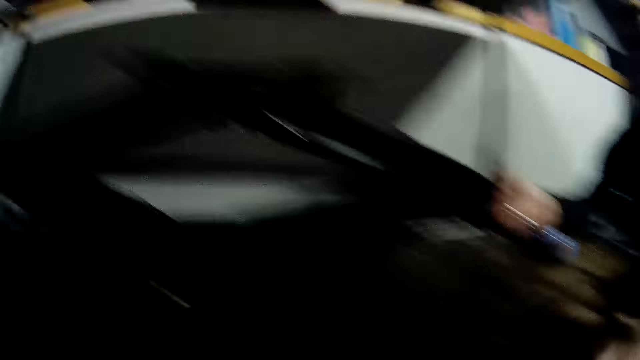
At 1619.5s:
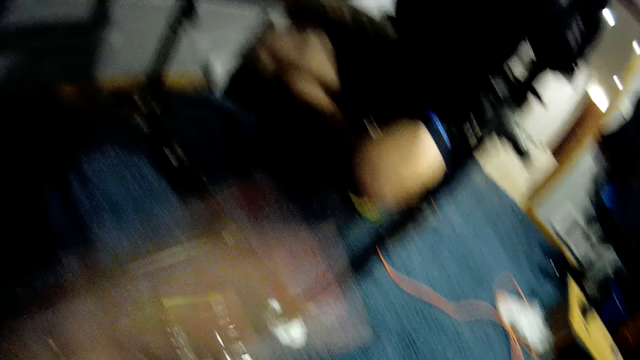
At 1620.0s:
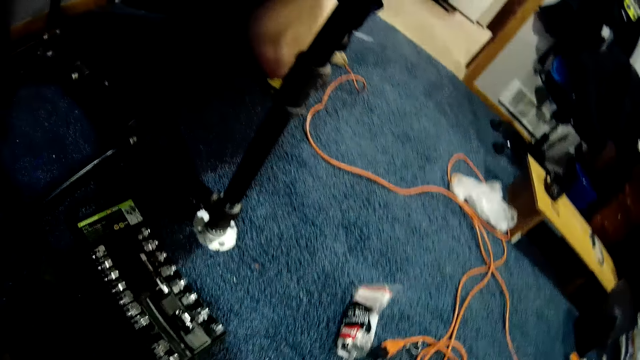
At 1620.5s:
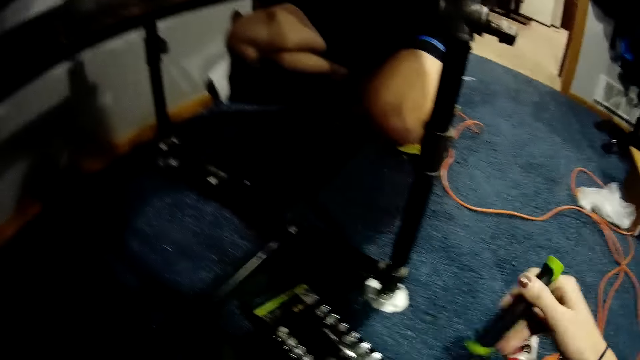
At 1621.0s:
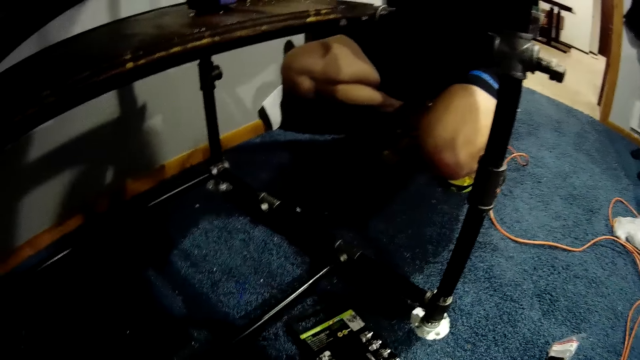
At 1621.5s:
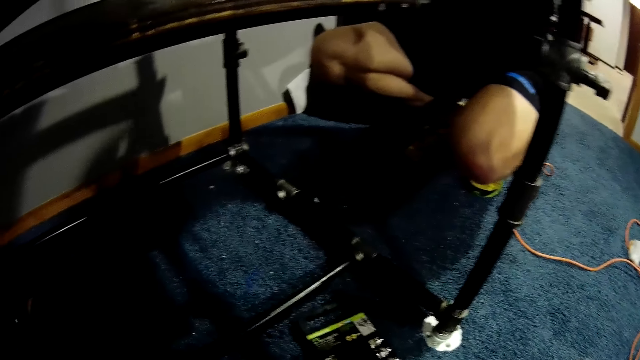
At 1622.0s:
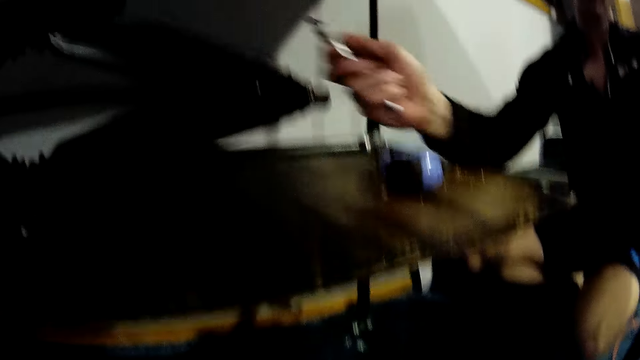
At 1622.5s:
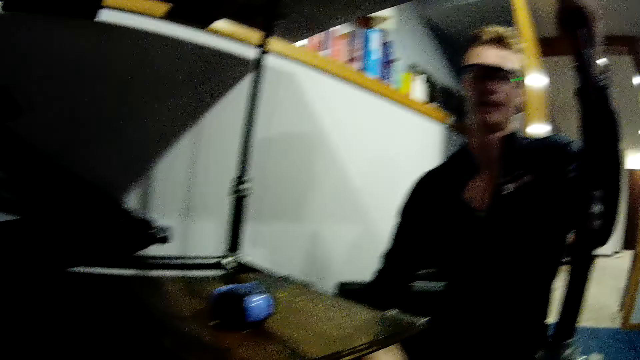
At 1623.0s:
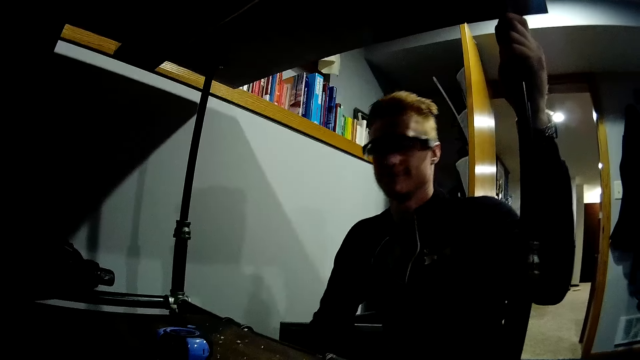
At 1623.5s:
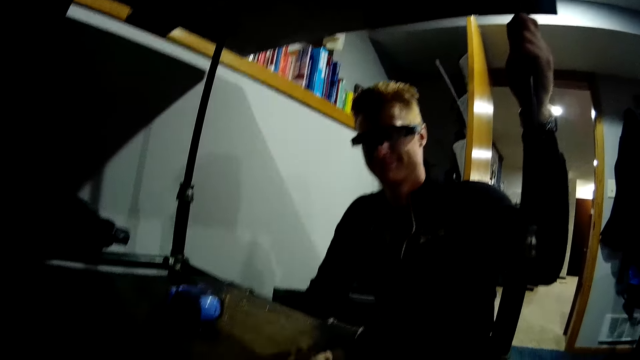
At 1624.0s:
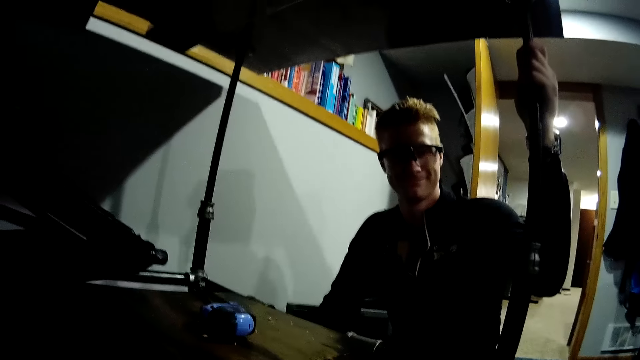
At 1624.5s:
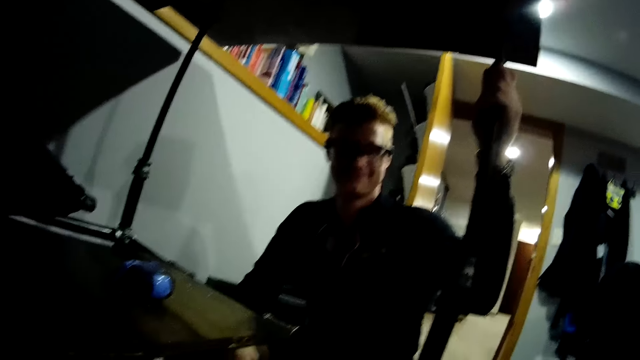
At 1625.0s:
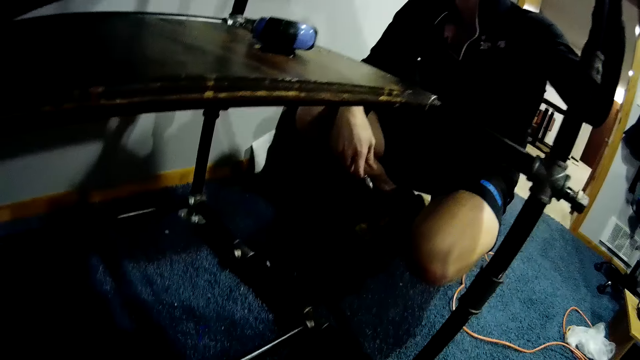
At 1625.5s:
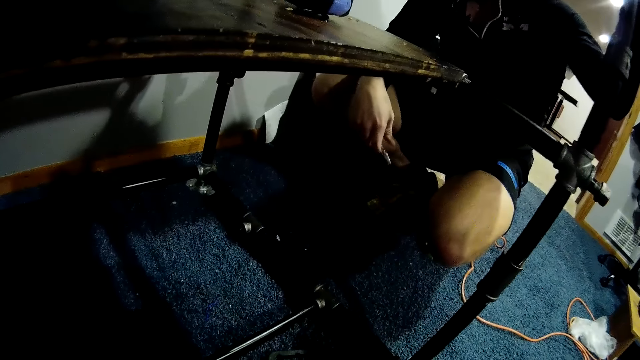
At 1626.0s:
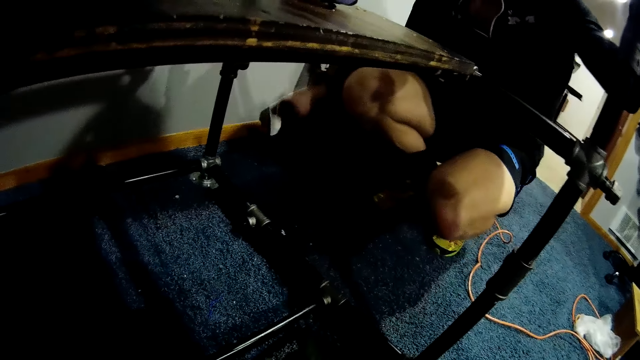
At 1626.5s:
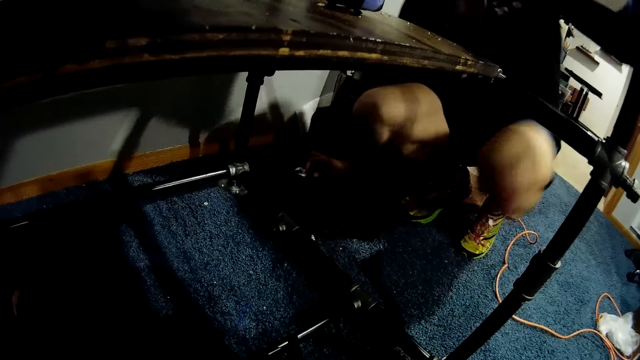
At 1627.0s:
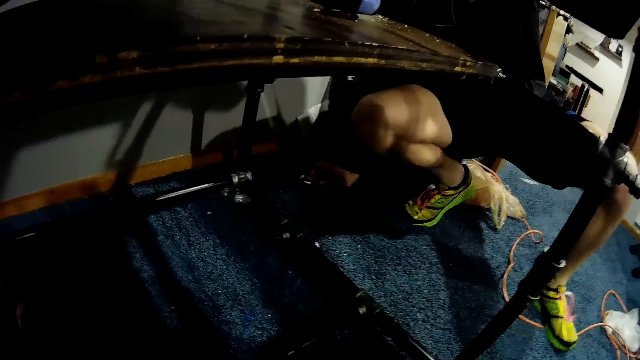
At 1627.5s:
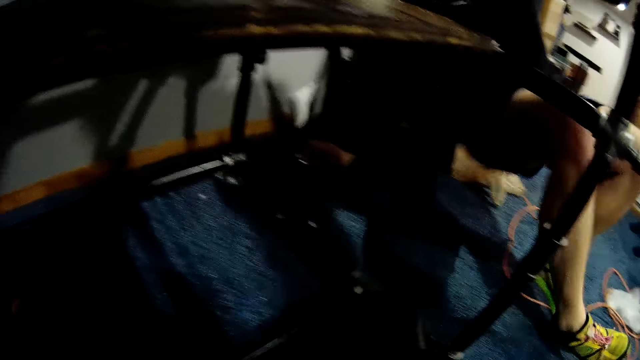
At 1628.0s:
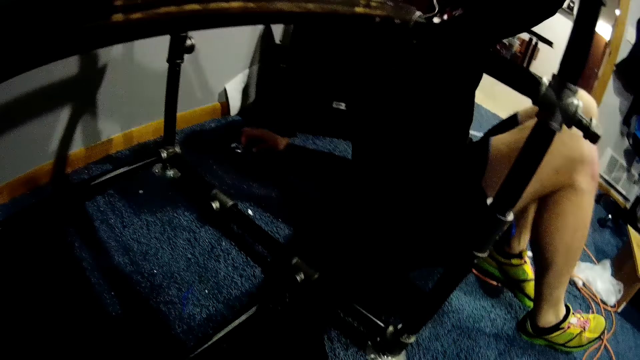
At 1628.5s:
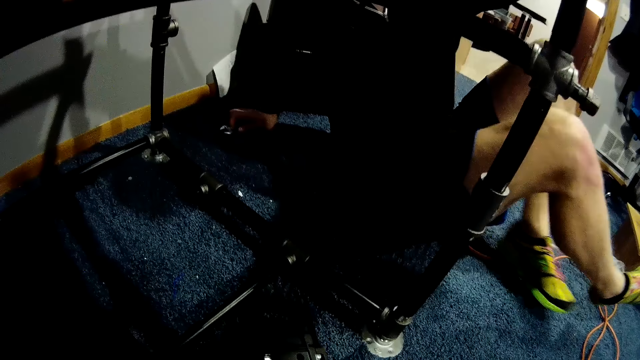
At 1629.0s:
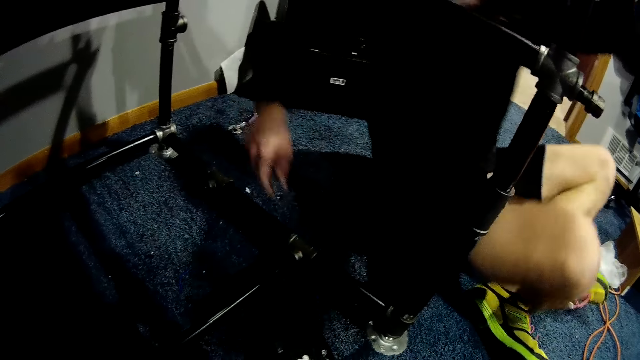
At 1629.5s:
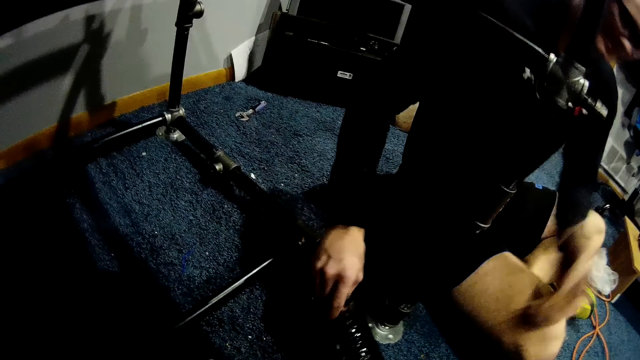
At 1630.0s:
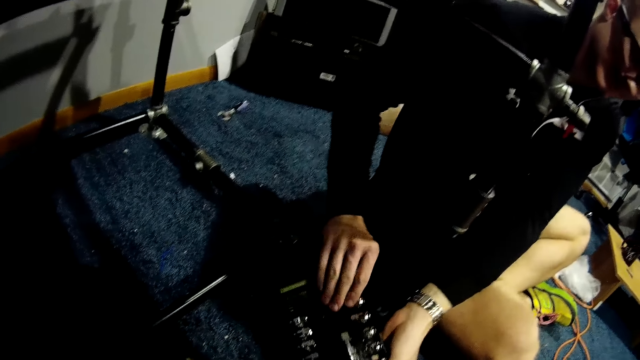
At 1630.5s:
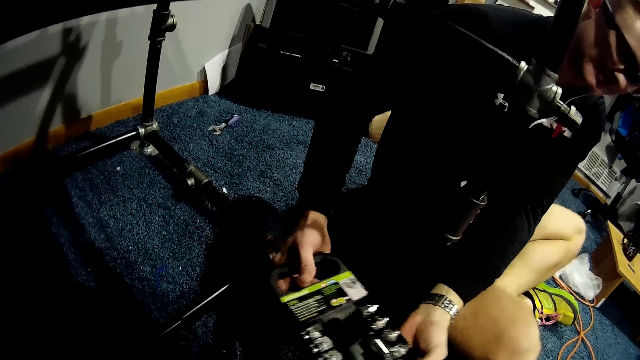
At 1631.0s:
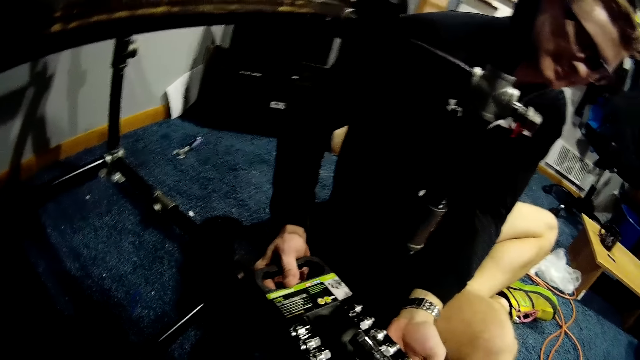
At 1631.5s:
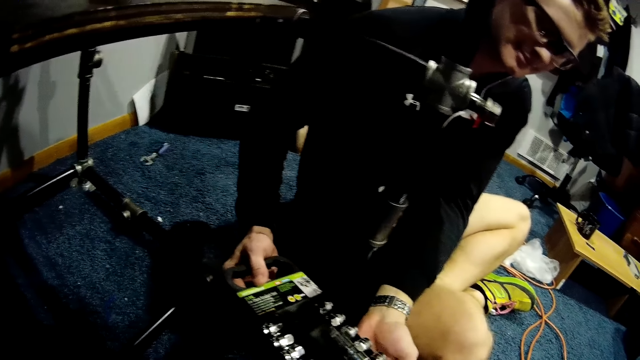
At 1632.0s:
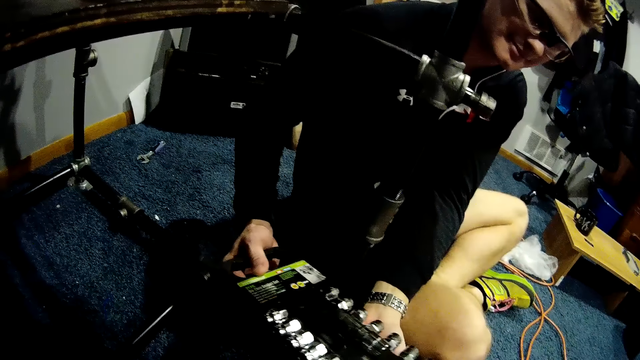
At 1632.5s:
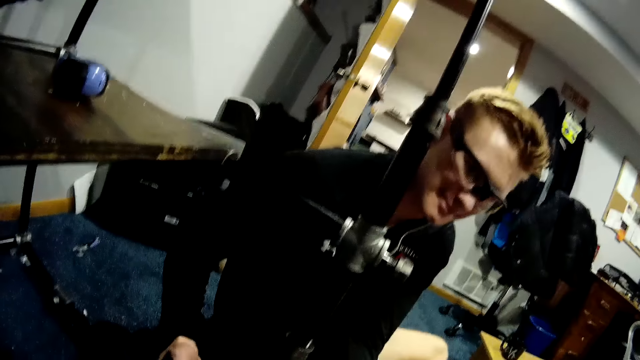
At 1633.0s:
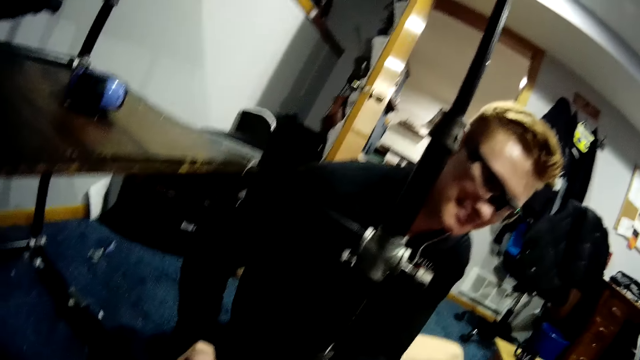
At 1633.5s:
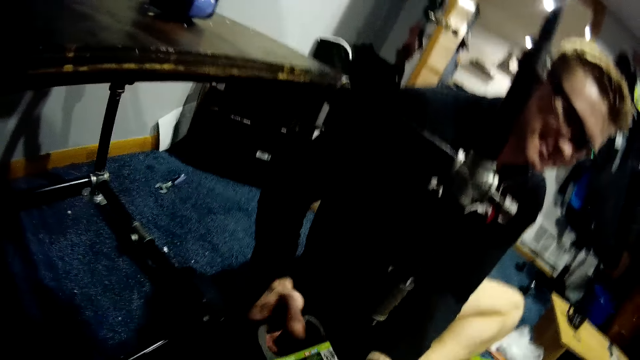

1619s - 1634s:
A man holds the worktable with both hands. The camera wearer picks up something. The man points at the car lift jack and picks up a spanner from the wooden slab with his right hand. The man drops the spanner in his right hand on the floor. The man sits on the carpet. The man picks up a set of screwdrivers with both hands from the floor.

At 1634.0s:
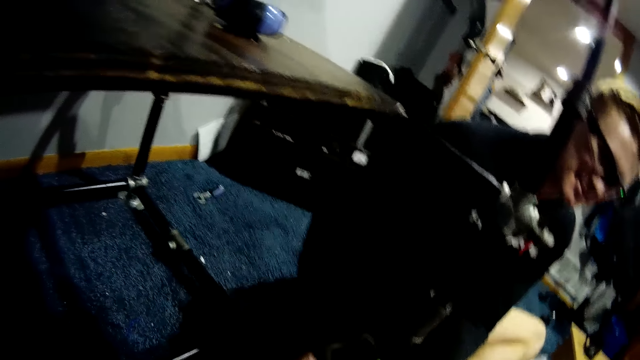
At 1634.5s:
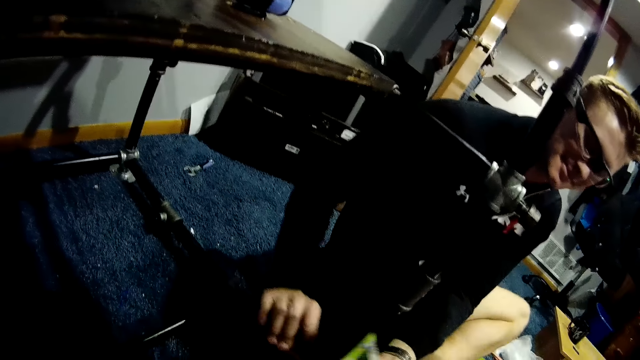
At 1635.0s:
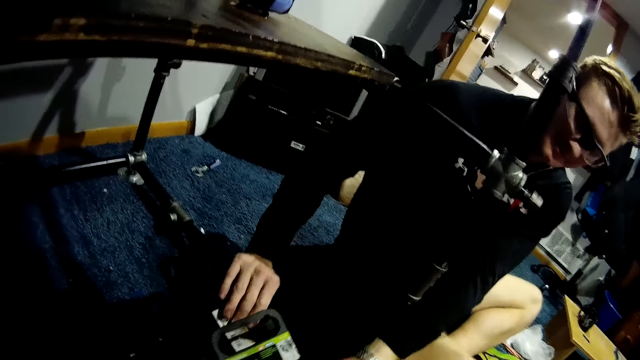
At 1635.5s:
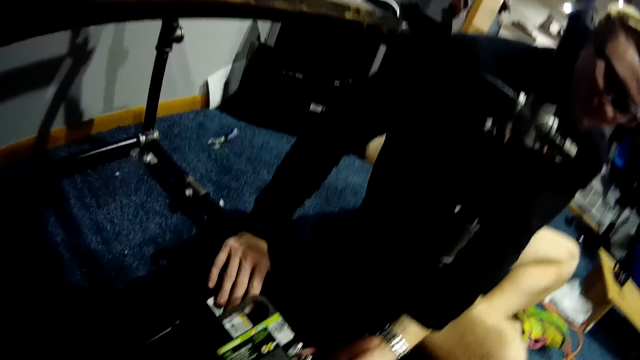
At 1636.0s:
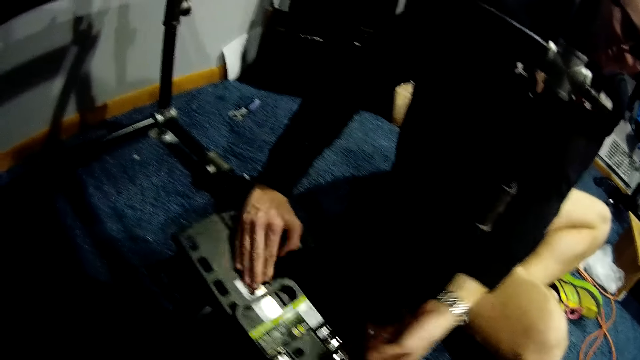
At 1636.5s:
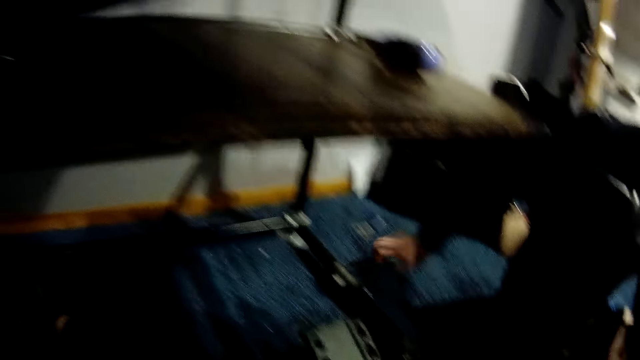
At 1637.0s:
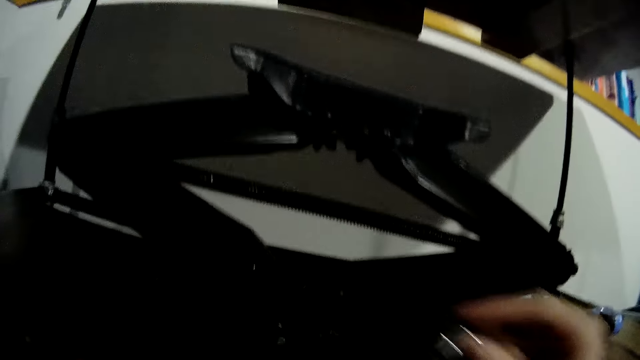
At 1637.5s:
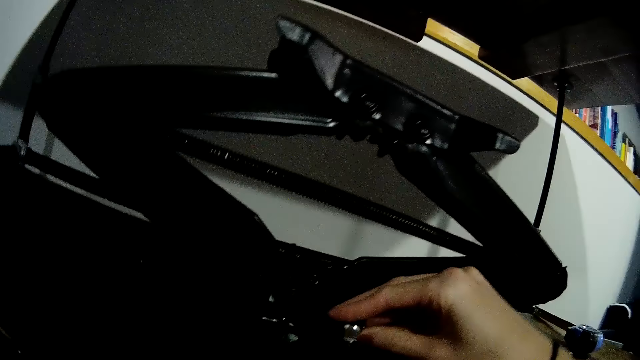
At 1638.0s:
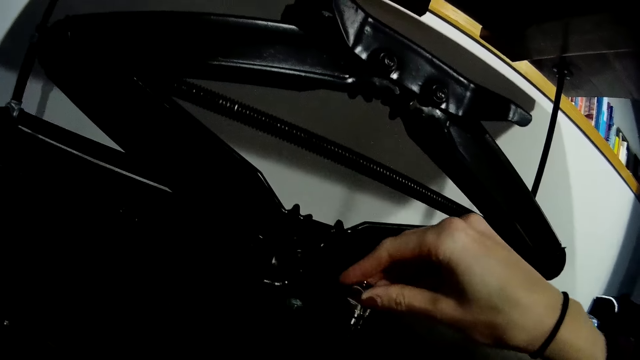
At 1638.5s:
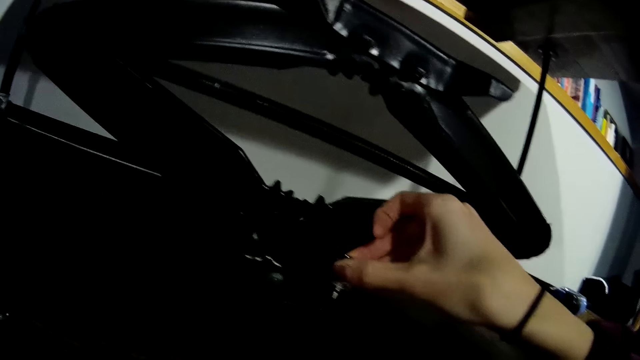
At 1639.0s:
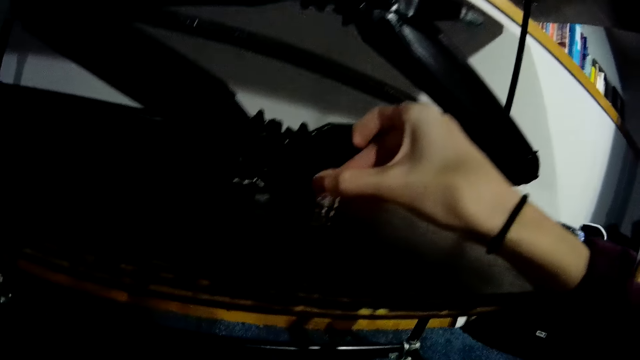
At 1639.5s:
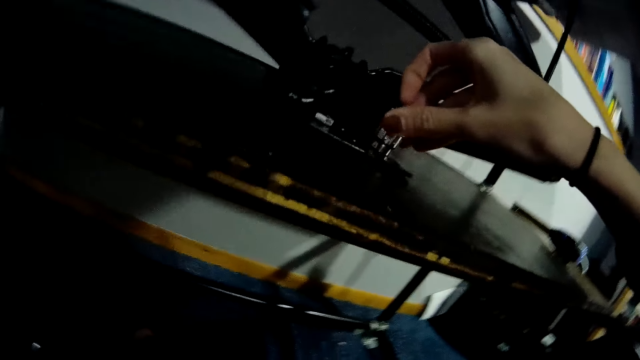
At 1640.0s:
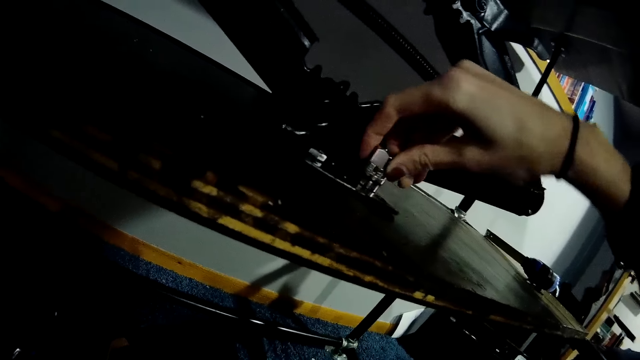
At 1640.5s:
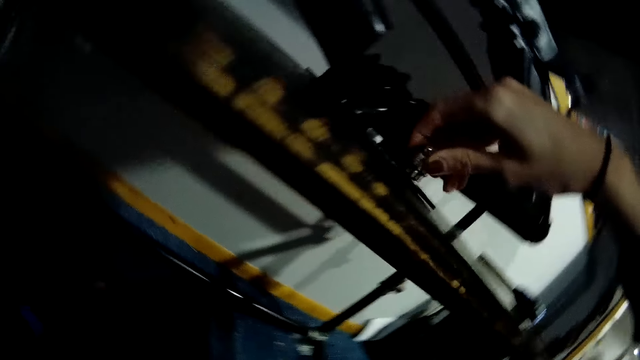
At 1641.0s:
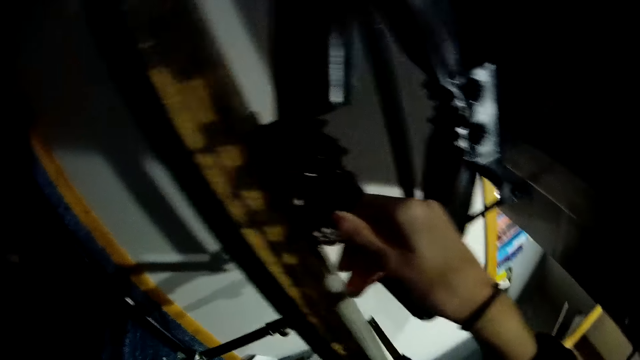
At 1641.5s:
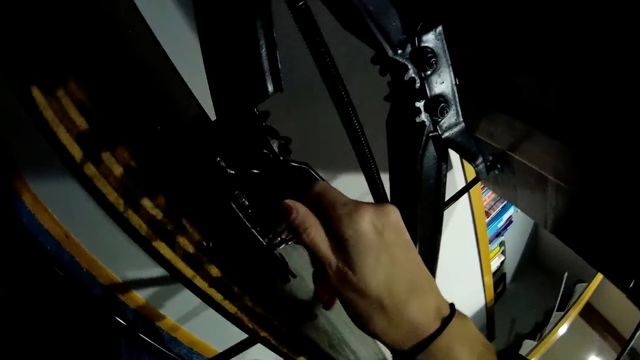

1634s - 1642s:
A man drops the set of screwdrivers in his hands on the floor. The camera wearer screws a nut on a scissor lift jack on the wooden slab with her right hand.
